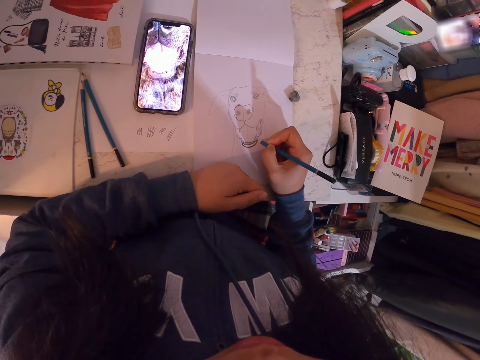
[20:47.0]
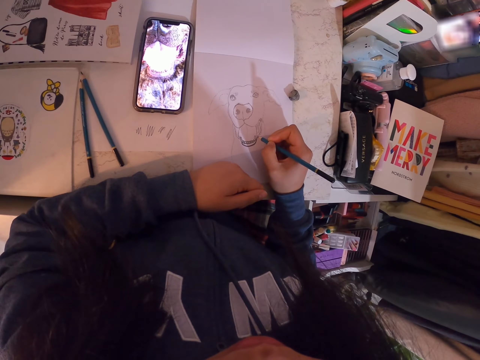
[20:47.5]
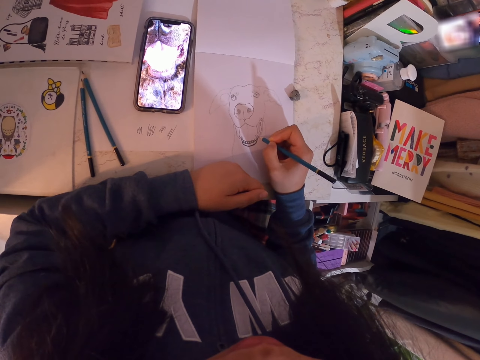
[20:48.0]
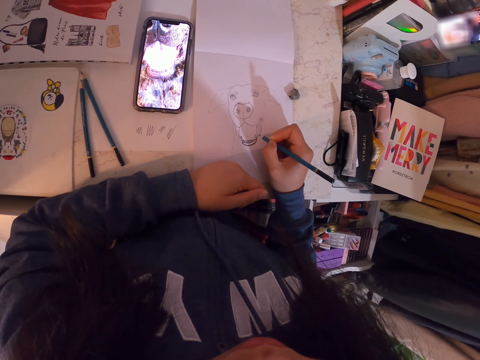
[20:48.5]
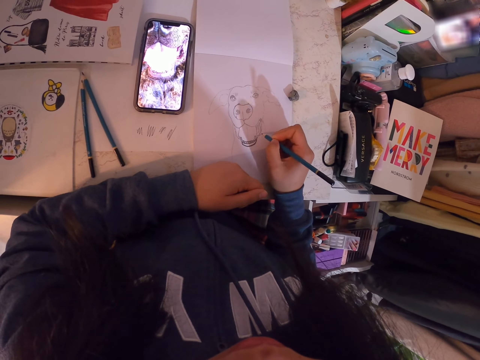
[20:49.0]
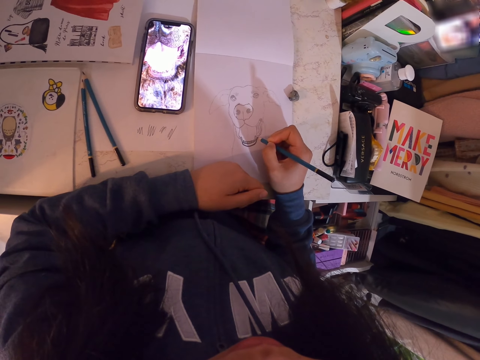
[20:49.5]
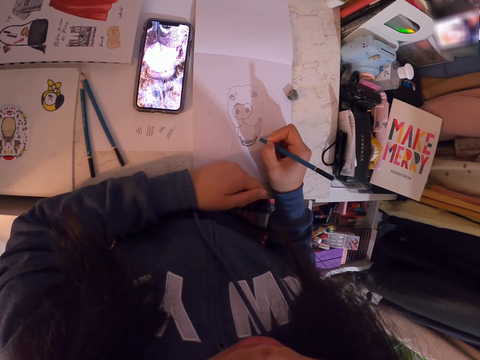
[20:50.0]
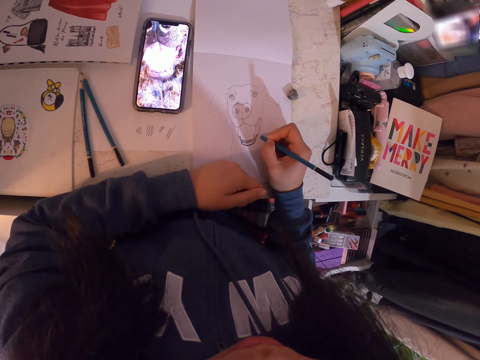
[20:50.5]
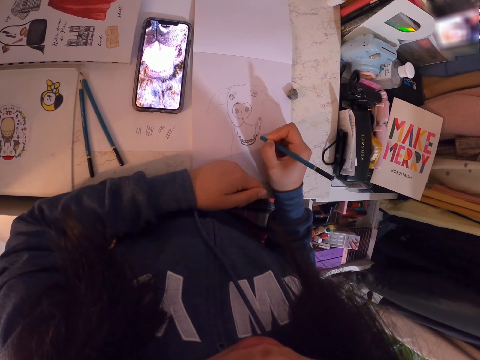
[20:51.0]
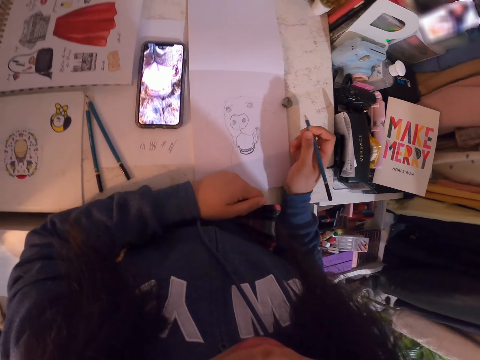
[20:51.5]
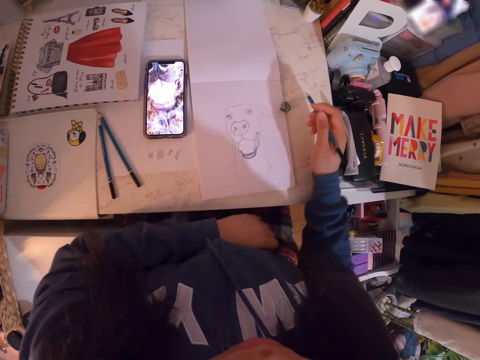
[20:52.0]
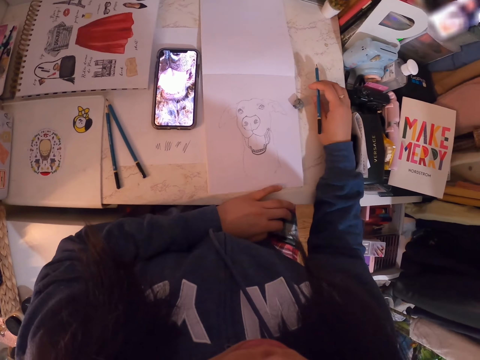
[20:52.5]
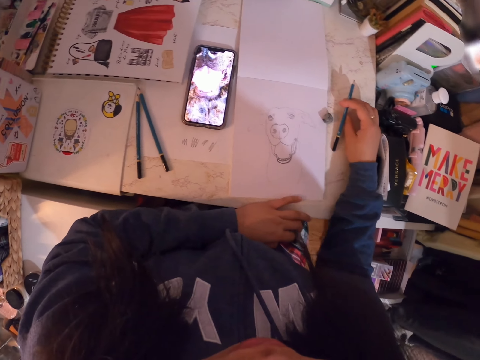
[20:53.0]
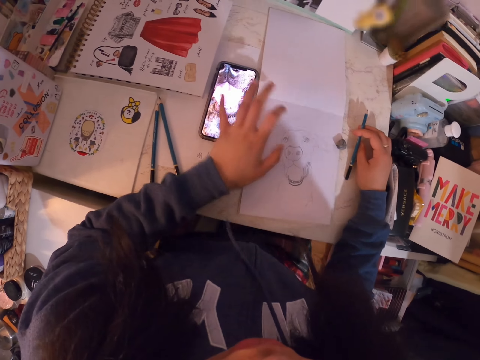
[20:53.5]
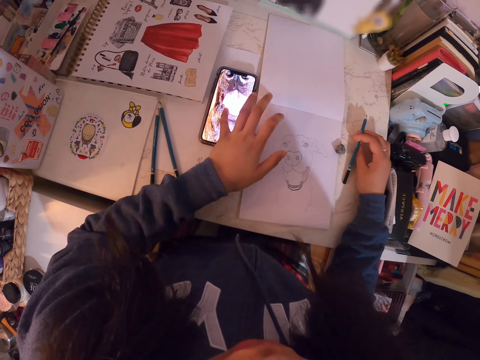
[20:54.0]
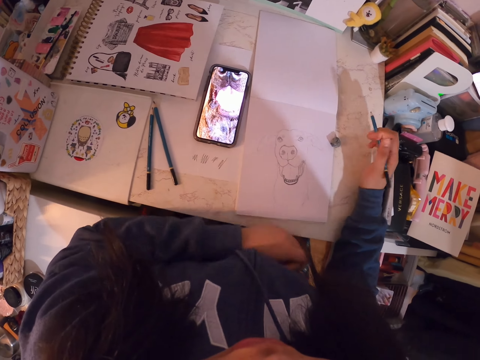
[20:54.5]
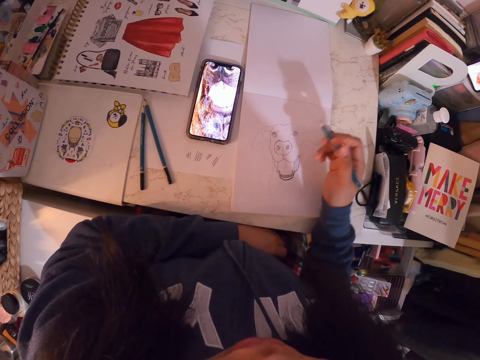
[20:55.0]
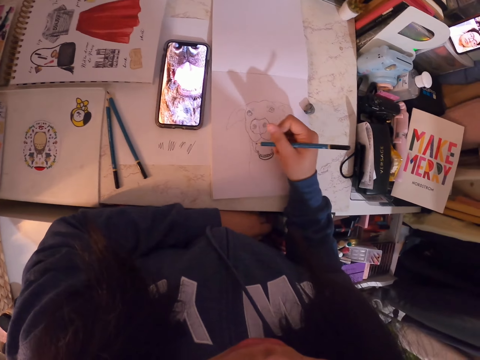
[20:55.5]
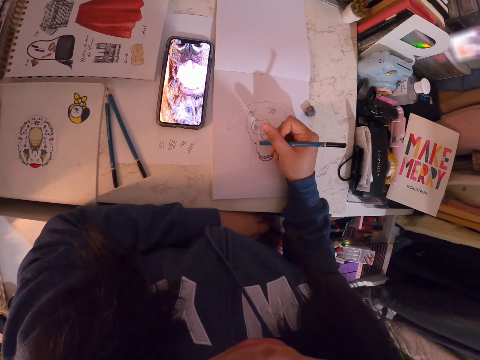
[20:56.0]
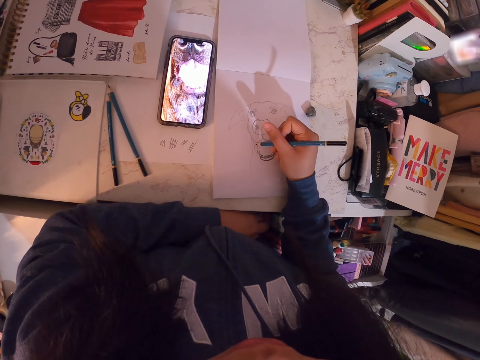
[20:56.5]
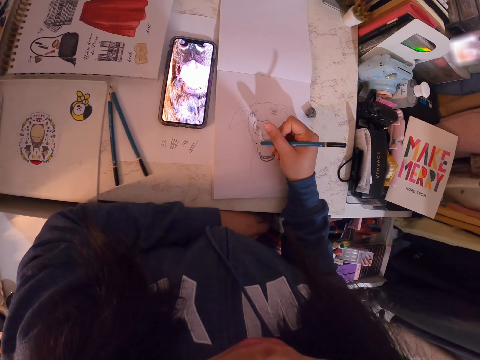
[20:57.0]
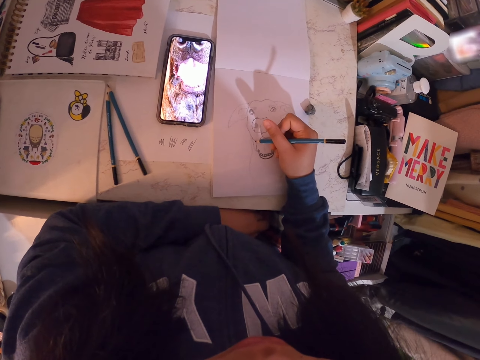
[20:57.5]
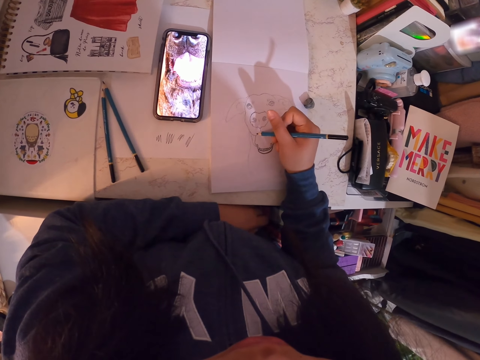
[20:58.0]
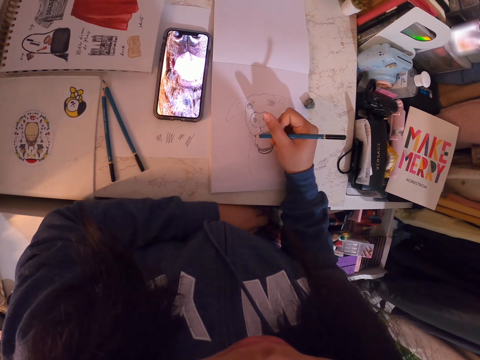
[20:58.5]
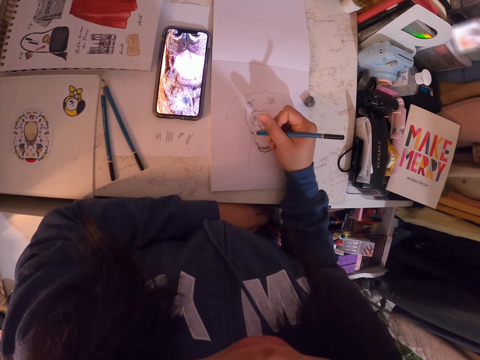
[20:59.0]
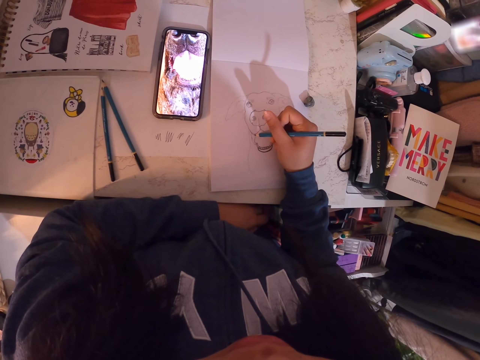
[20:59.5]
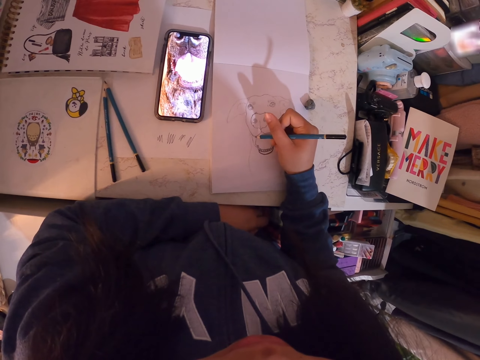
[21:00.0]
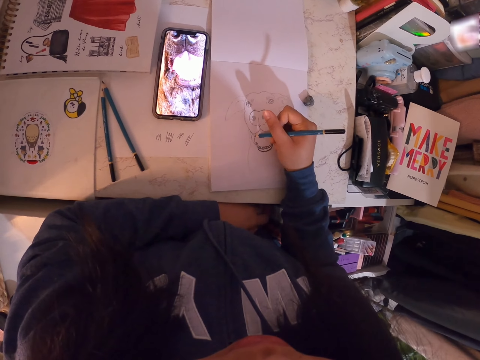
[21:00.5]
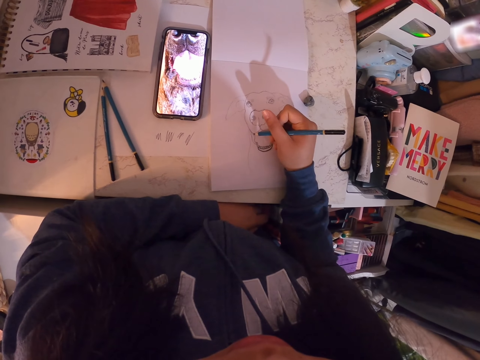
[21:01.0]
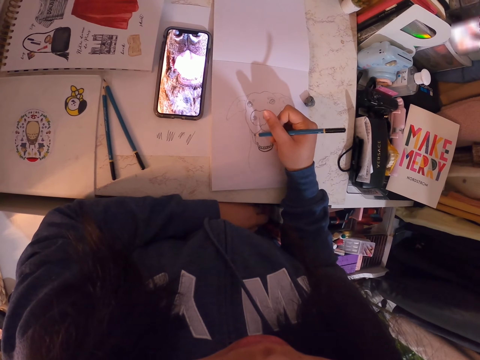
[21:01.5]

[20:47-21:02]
The camera wearer rests her right hand on the table. She holds the pencil. She adjusts the picture in the phone and scrolls the phone. She puts the left hand on the lap. She draws in the art book with the art pencil.

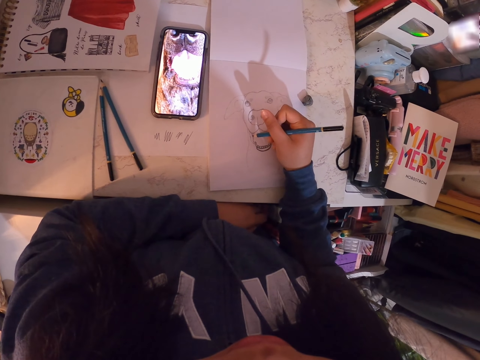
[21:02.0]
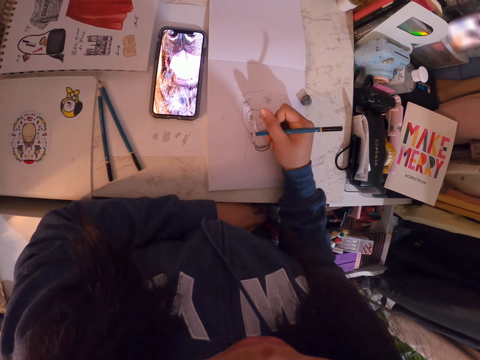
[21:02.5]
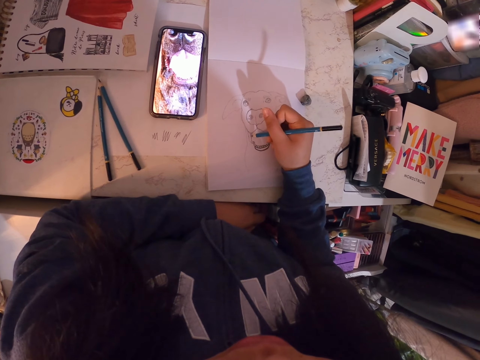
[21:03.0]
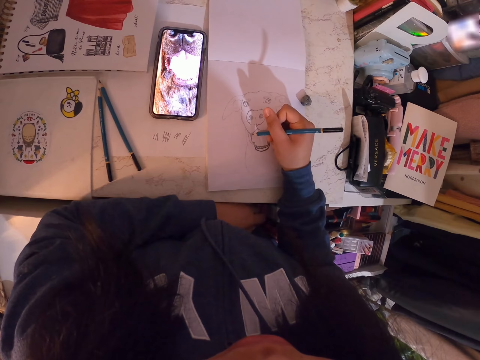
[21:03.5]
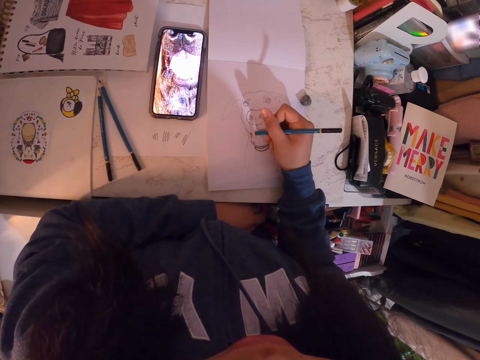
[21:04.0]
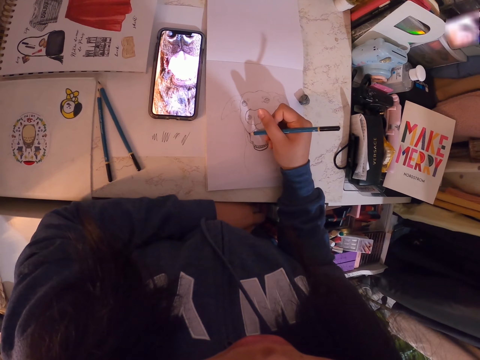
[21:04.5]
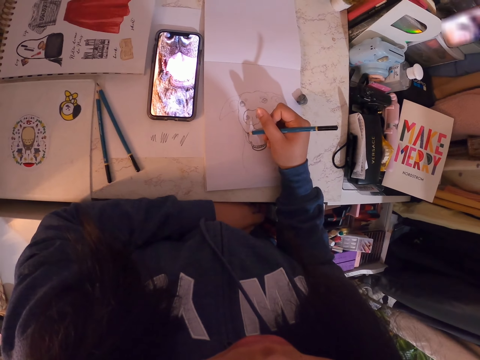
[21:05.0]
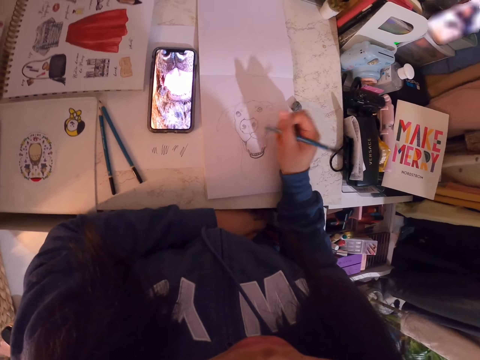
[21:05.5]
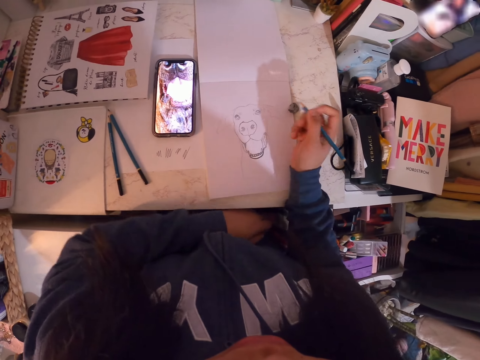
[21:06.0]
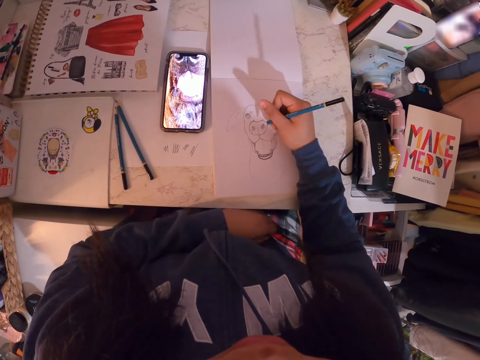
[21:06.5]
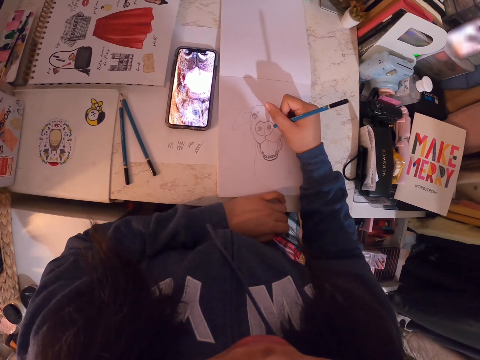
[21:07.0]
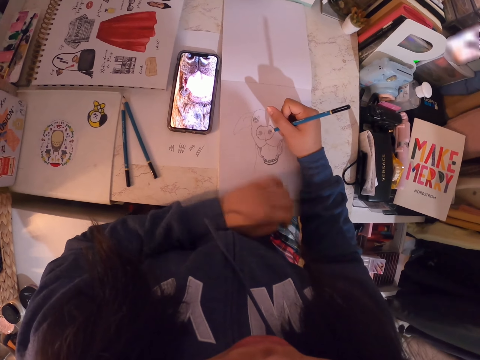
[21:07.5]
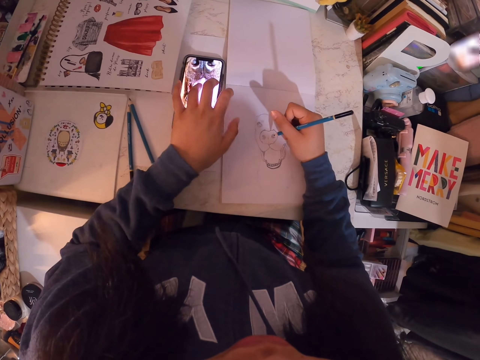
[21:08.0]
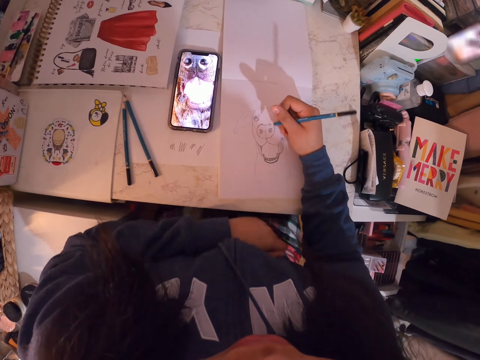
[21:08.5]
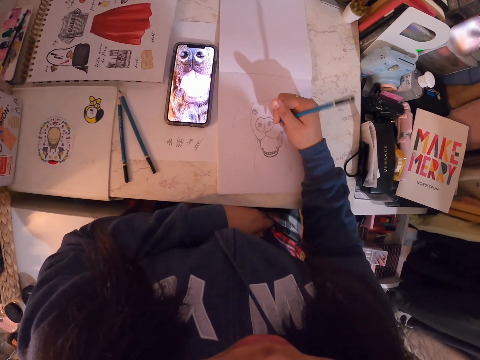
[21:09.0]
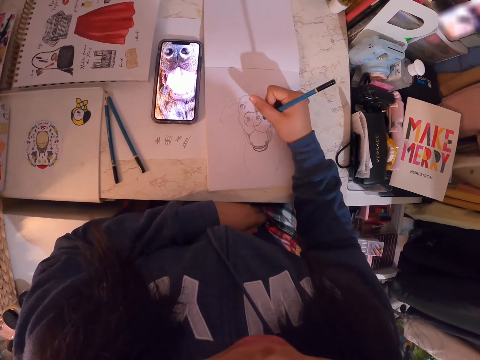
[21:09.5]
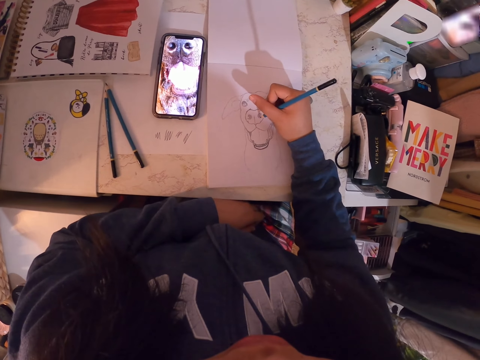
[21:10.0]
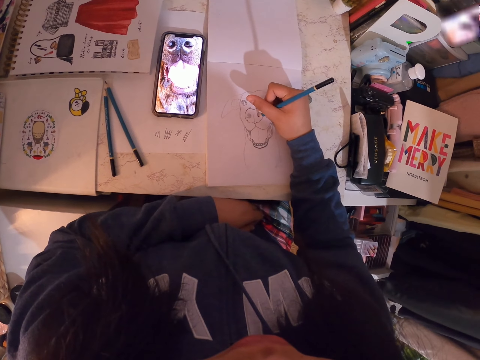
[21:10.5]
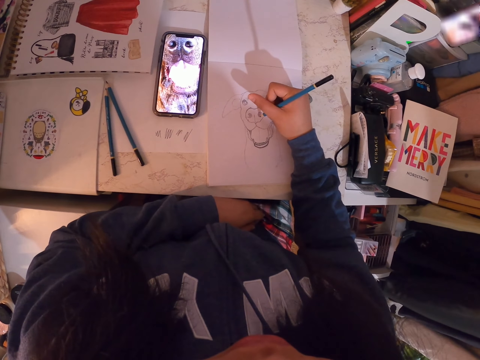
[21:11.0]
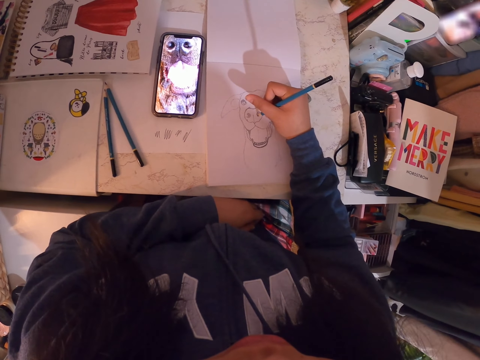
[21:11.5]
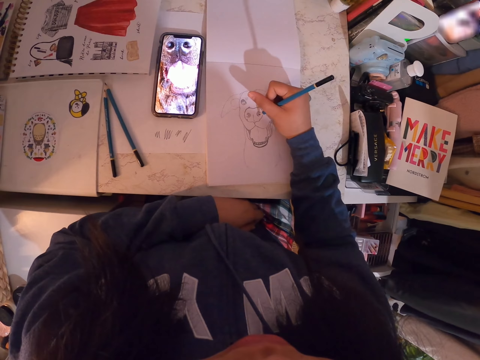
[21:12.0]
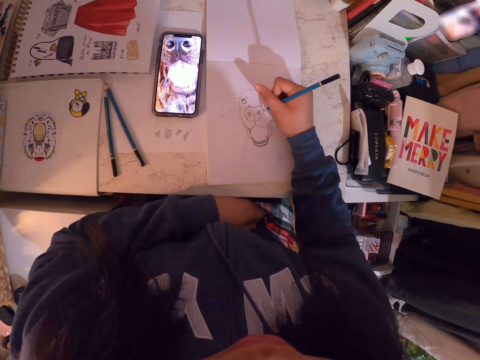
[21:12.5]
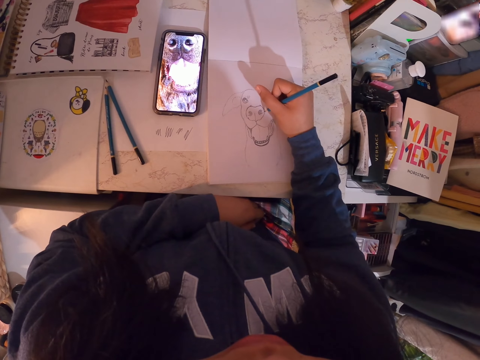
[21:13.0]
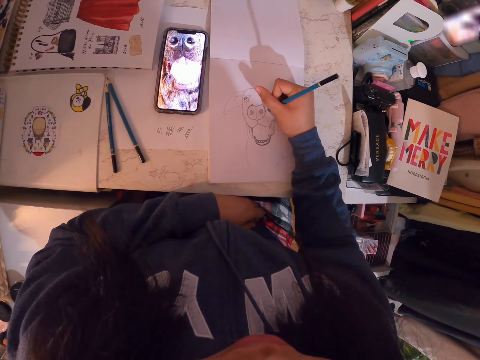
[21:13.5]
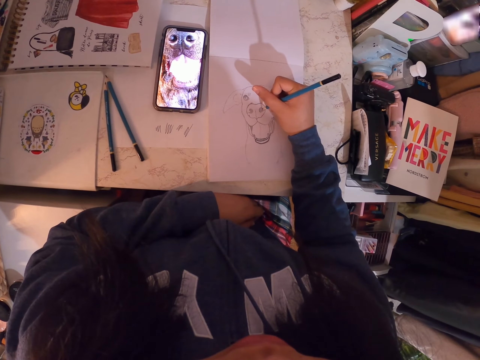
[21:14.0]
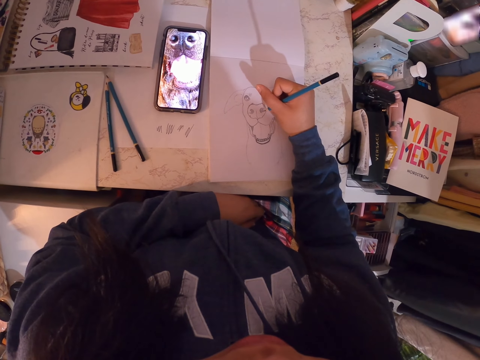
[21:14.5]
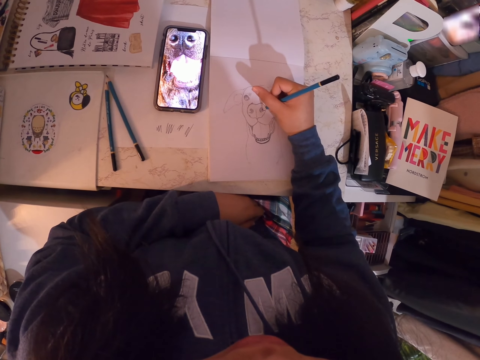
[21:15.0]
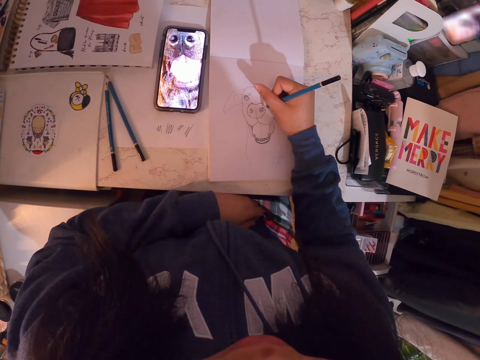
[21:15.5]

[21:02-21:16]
The camera wearer moves her hand. She holds the pencil. She adjusts the picture in the phone. She draws on the book. She scrolls the phone. She puts the left hand on the lap. She draws in the art book with the art pencil.
